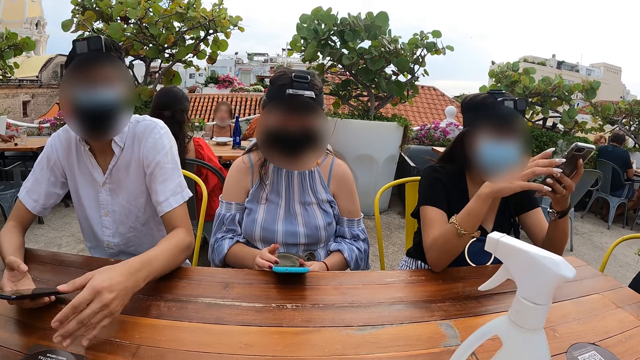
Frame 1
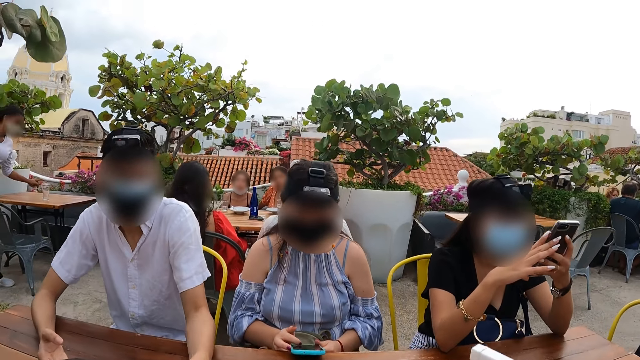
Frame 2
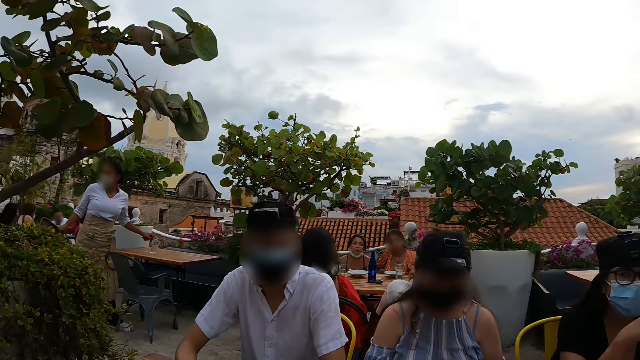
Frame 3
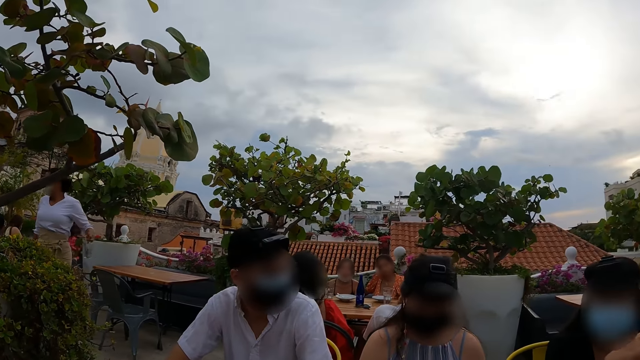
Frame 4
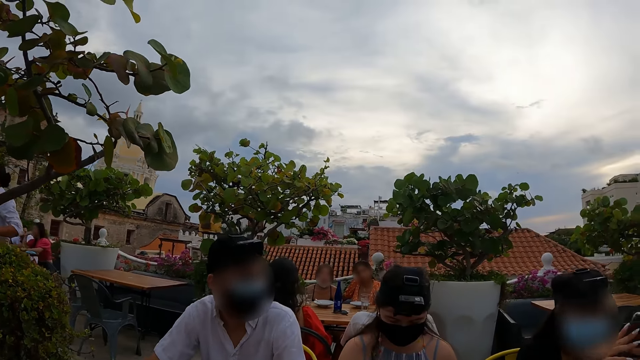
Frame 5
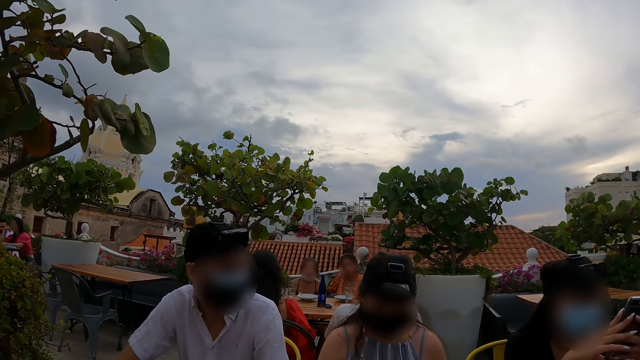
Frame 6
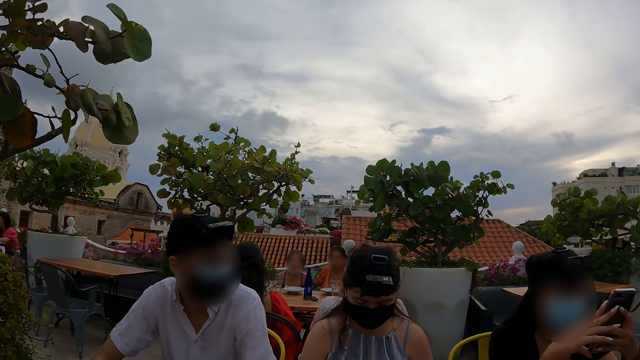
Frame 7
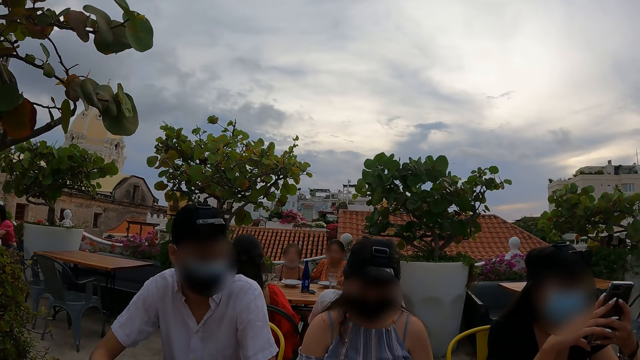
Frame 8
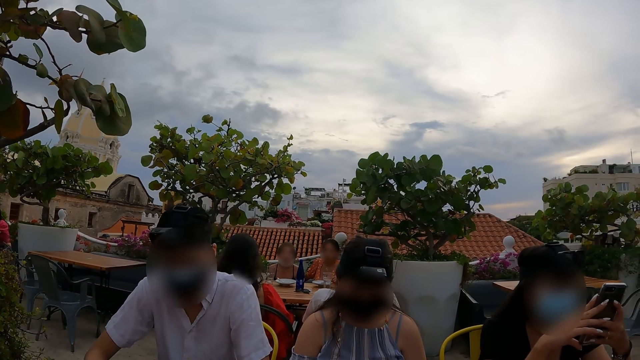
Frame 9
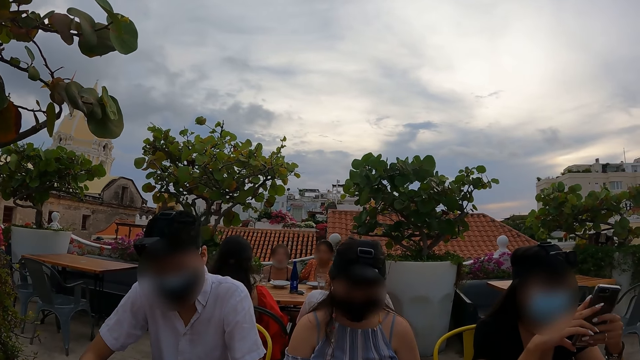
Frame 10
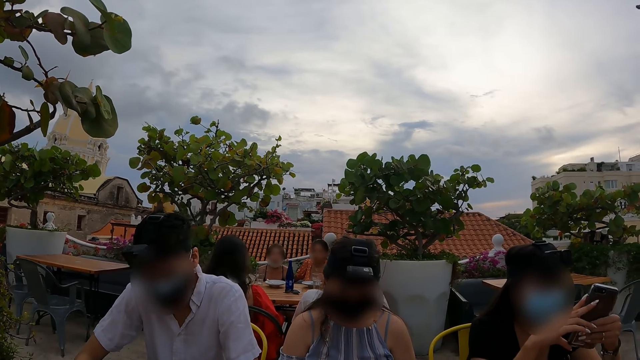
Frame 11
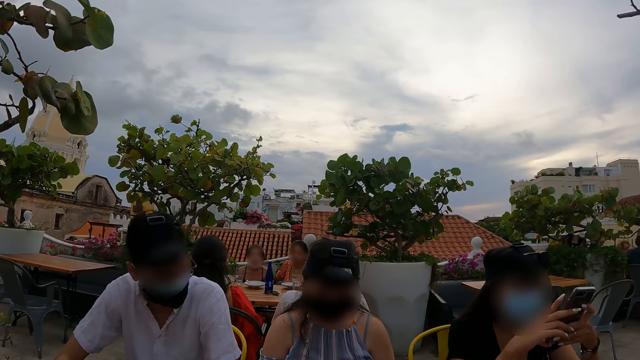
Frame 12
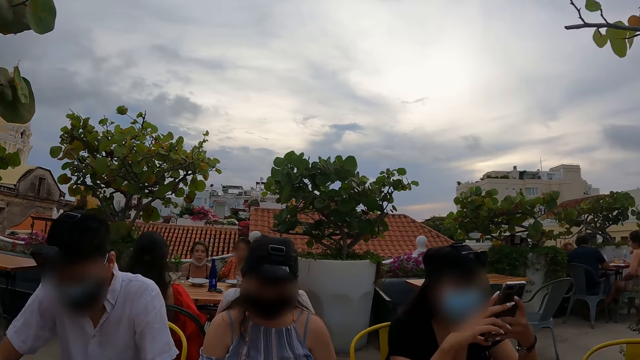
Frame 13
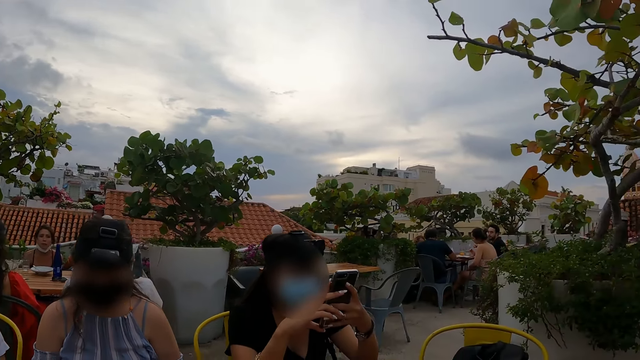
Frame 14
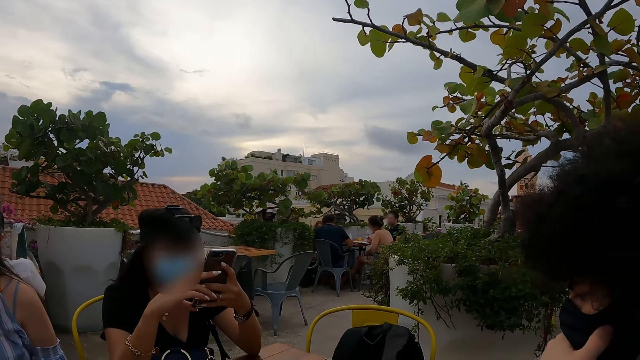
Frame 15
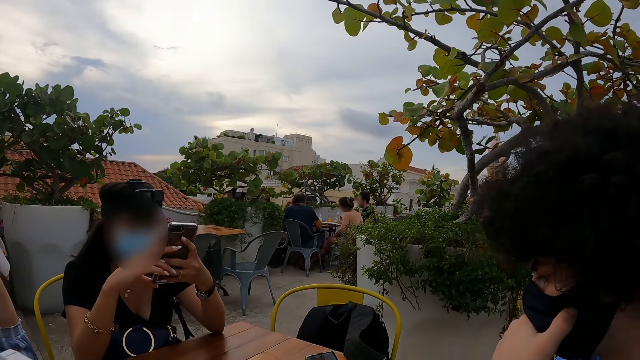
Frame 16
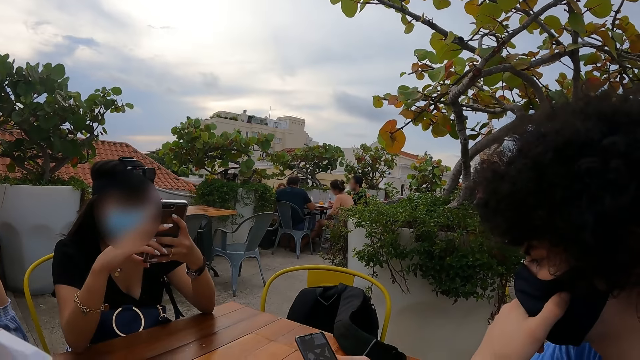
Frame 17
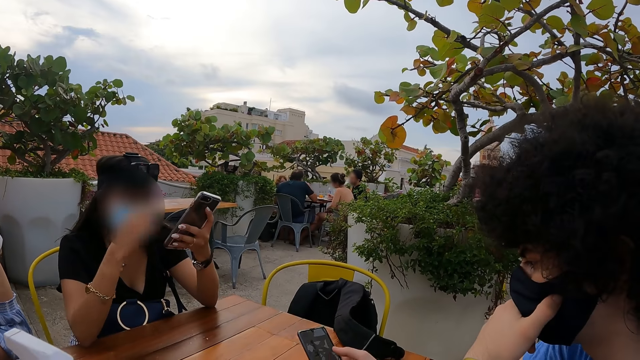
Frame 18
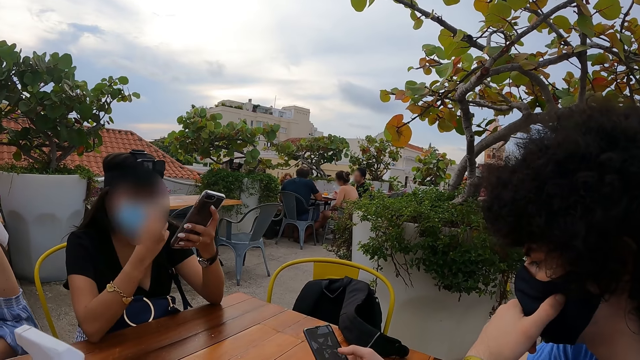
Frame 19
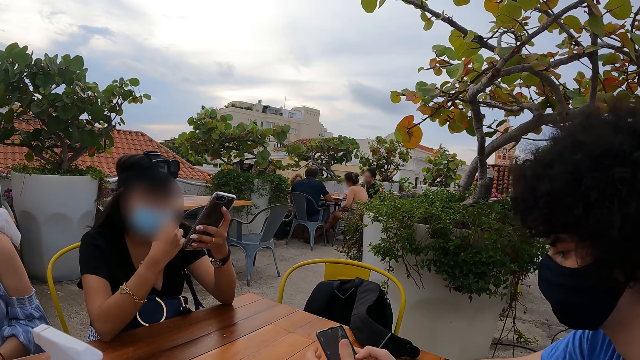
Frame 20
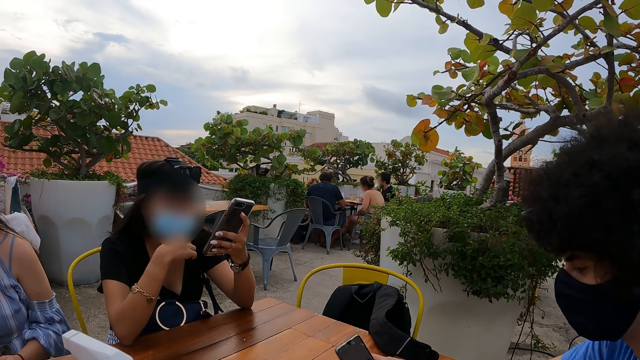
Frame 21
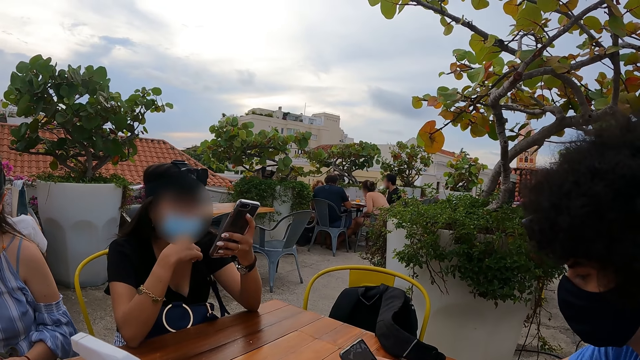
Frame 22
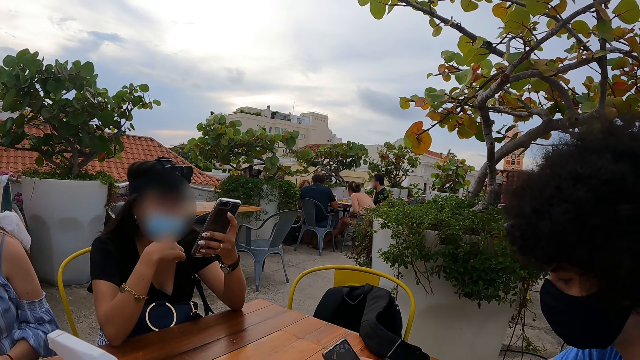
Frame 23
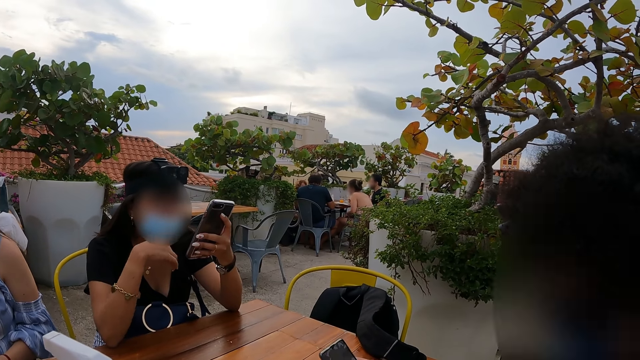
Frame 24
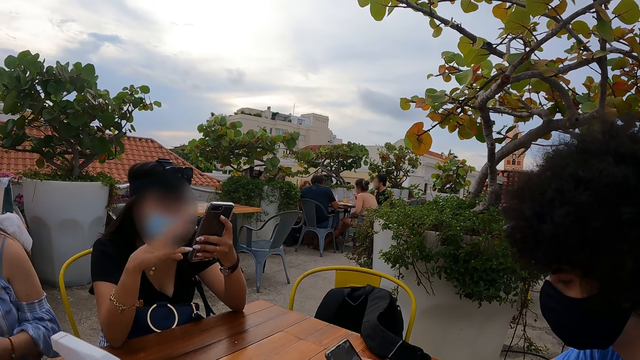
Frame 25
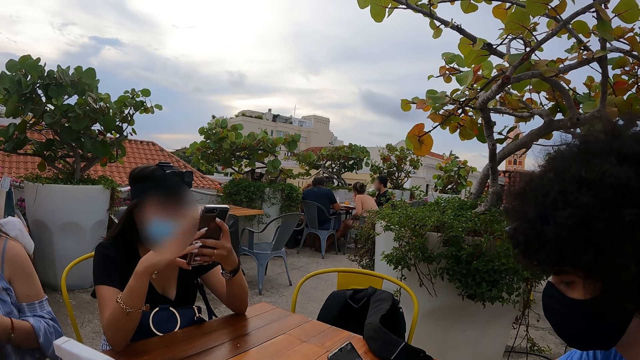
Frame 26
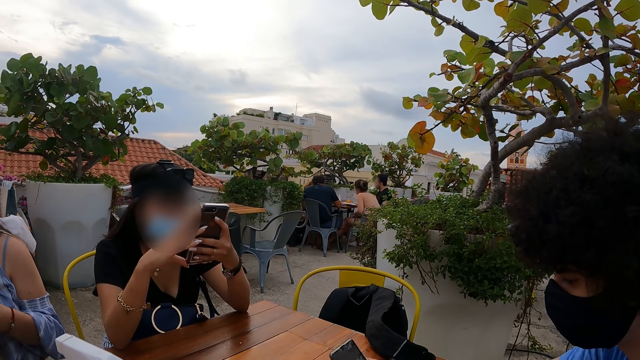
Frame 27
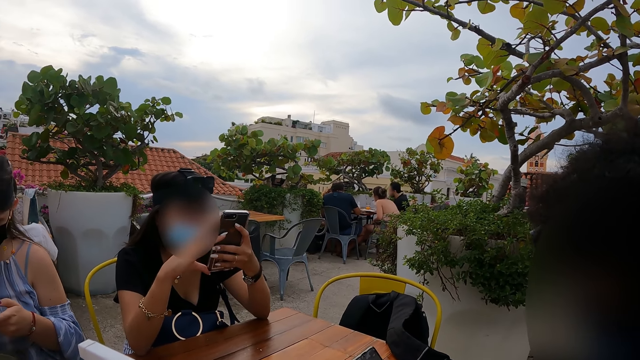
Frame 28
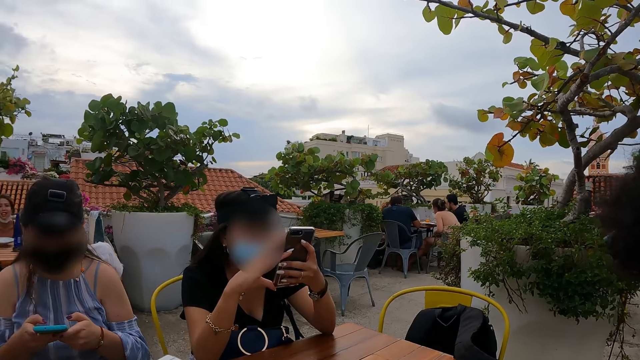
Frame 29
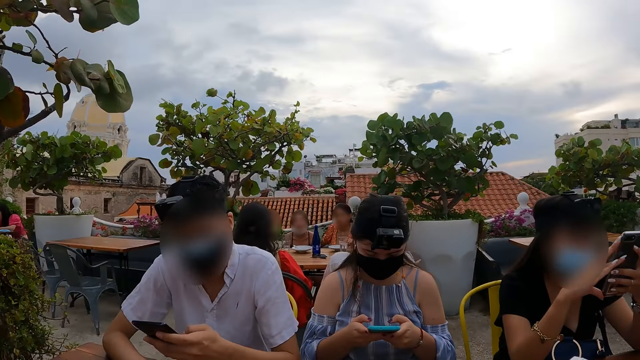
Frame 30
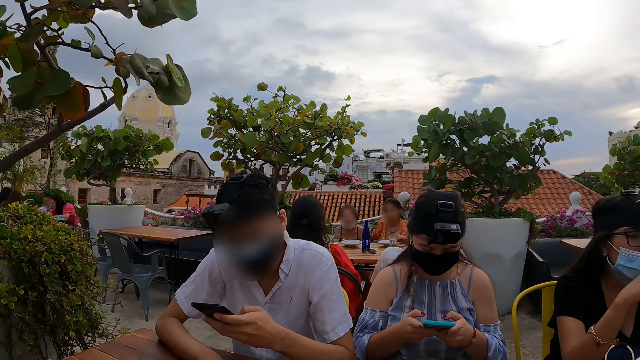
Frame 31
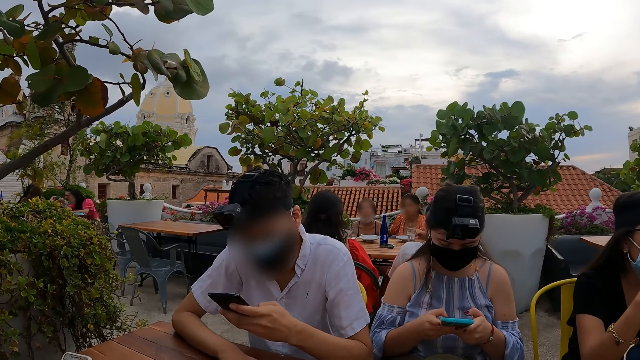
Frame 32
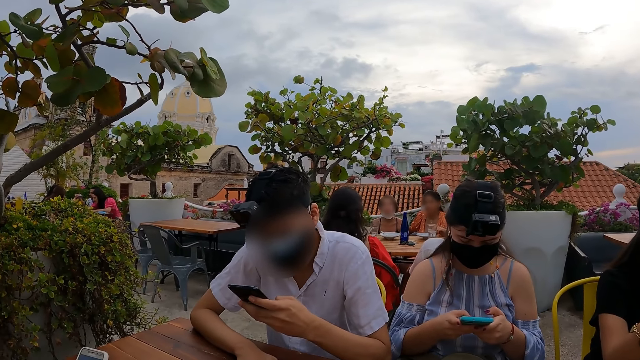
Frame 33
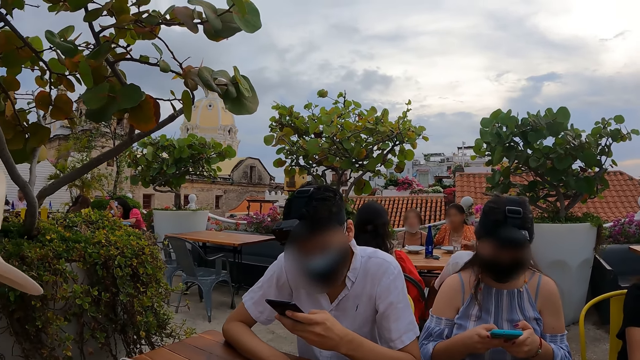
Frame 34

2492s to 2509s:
The camera wearer looks left. They look right. They look left.

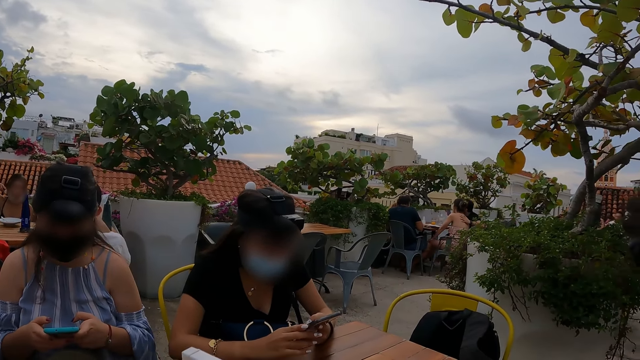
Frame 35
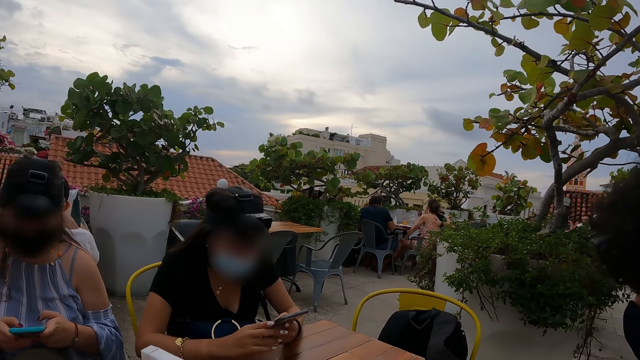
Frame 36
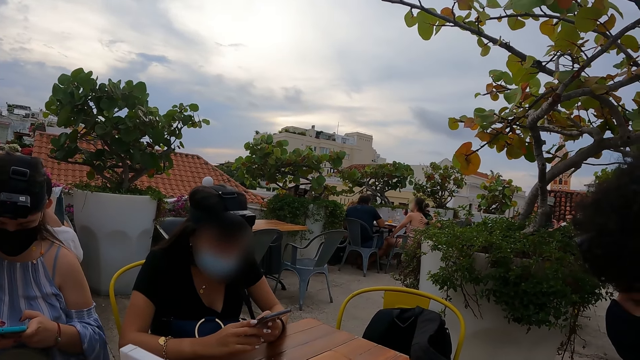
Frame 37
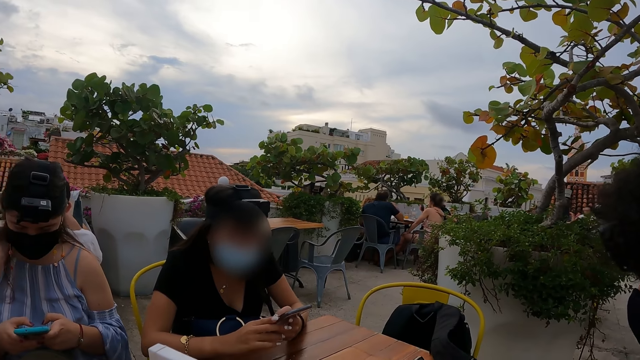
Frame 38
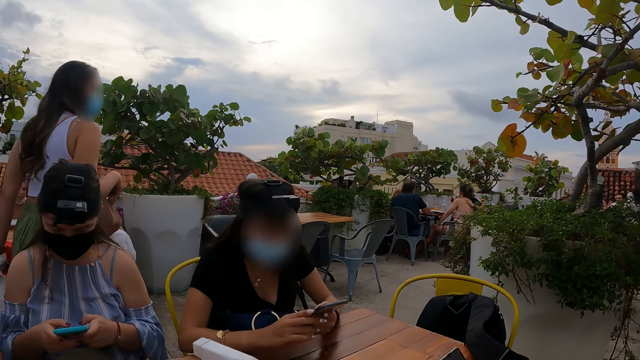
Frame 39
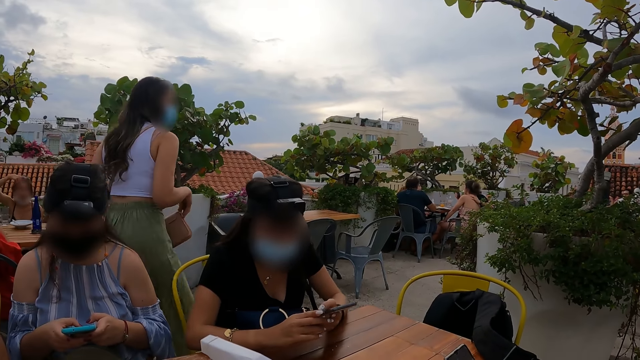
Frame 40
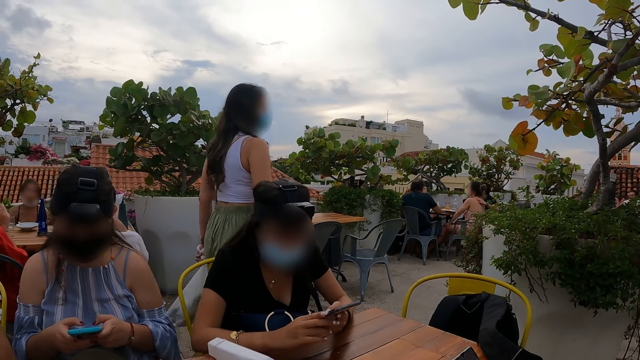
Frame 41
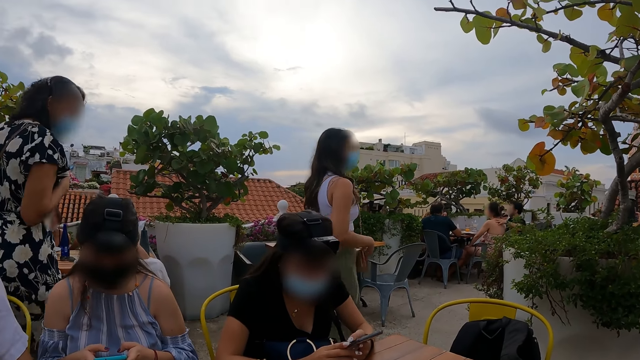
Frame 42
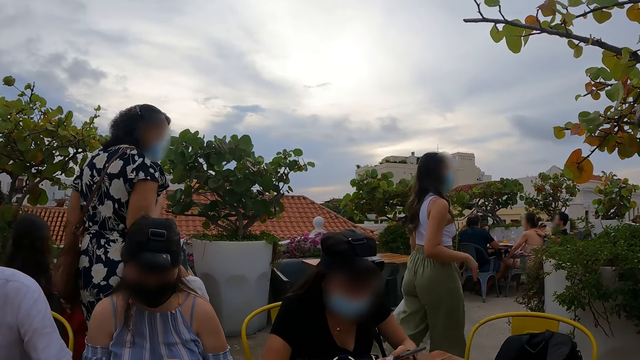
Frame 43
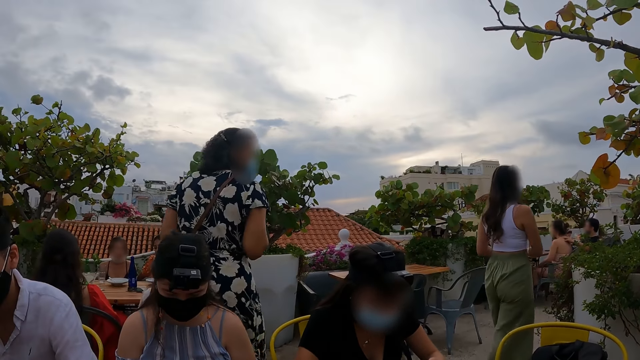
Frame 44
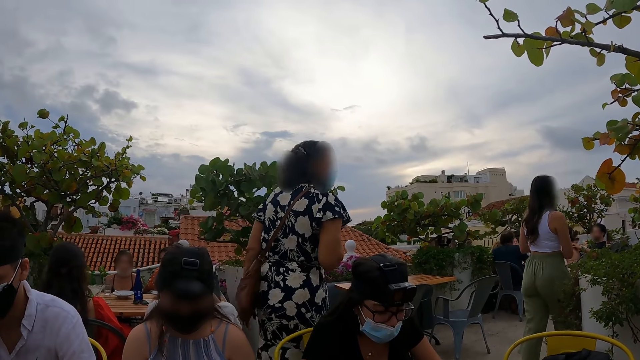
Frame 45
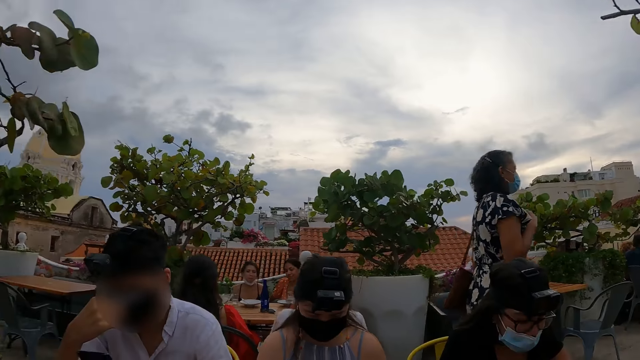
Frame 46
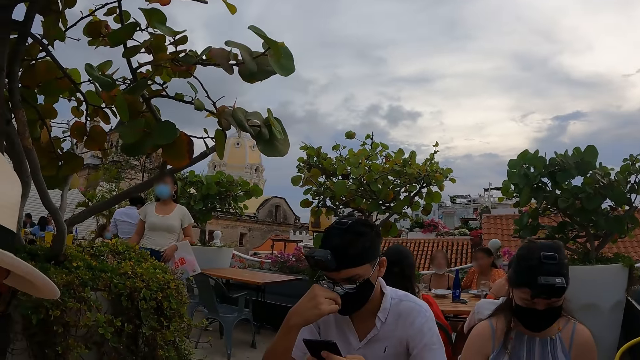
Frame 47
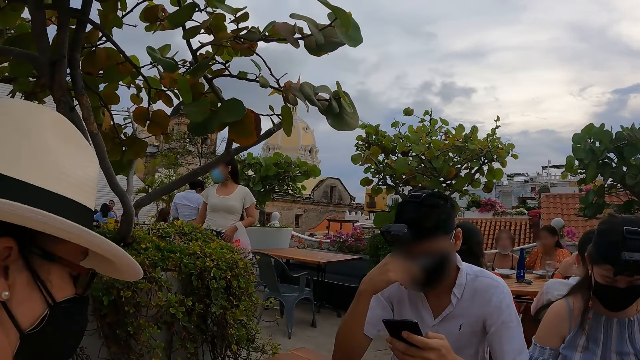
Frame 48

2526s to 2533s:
The camera wearer looks right. They look left.
